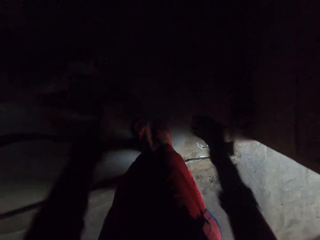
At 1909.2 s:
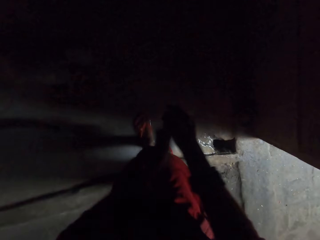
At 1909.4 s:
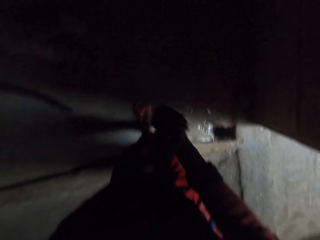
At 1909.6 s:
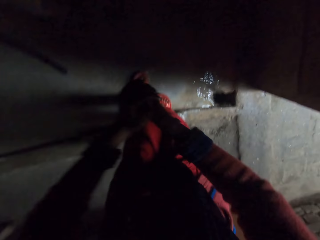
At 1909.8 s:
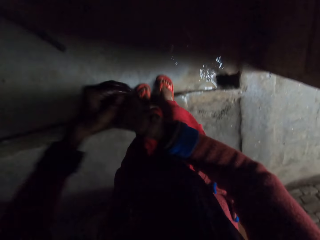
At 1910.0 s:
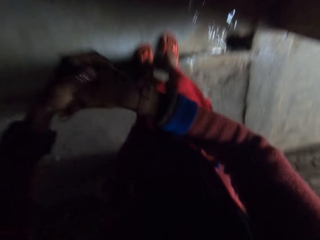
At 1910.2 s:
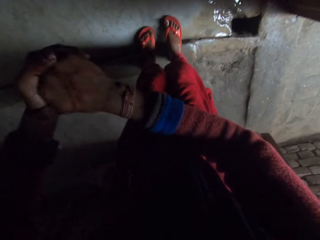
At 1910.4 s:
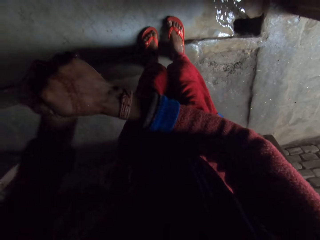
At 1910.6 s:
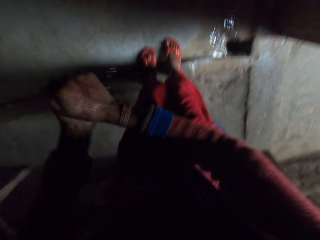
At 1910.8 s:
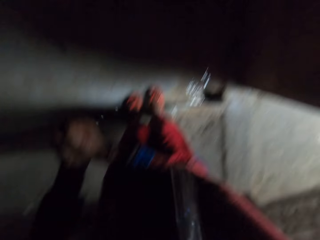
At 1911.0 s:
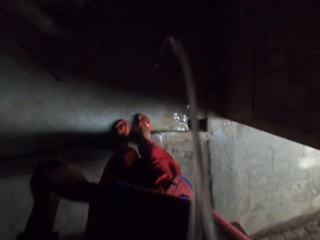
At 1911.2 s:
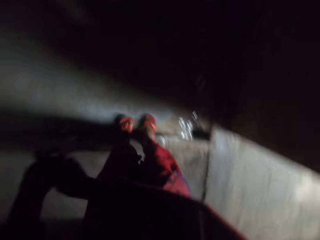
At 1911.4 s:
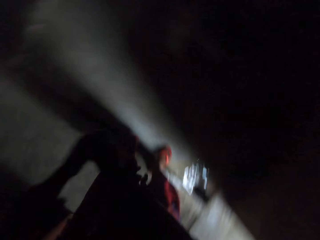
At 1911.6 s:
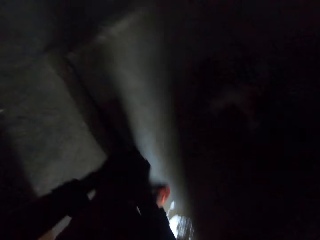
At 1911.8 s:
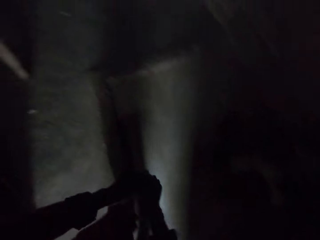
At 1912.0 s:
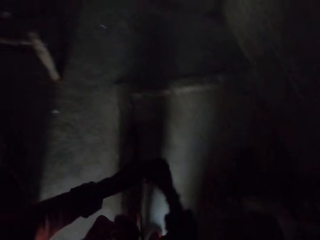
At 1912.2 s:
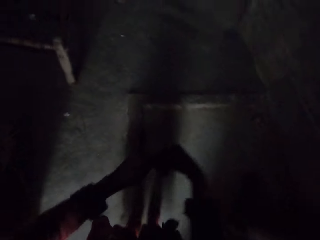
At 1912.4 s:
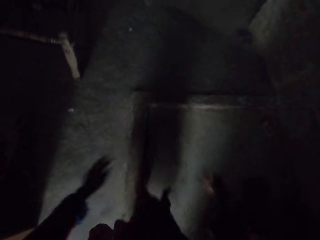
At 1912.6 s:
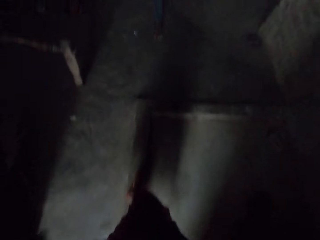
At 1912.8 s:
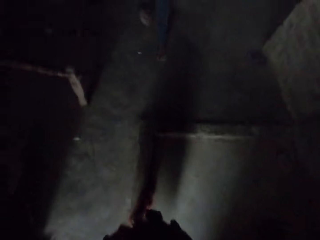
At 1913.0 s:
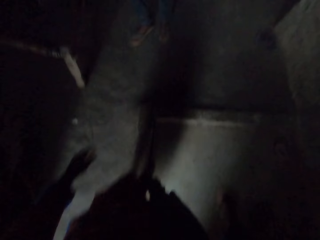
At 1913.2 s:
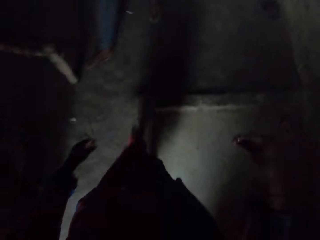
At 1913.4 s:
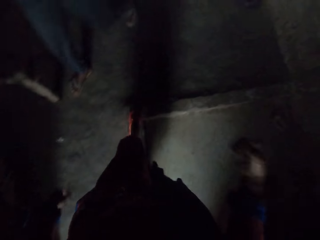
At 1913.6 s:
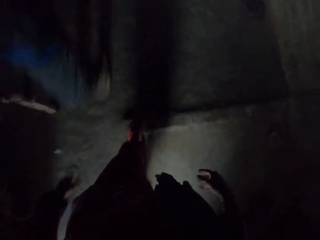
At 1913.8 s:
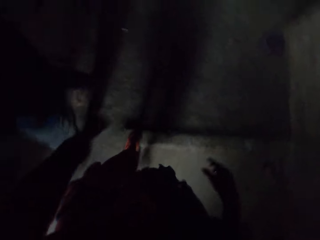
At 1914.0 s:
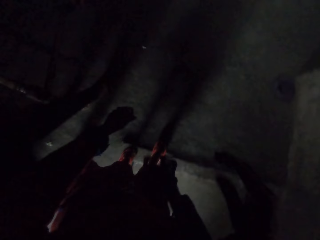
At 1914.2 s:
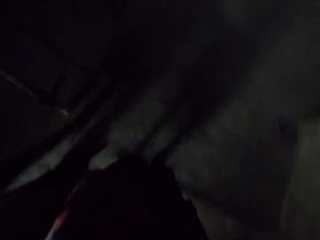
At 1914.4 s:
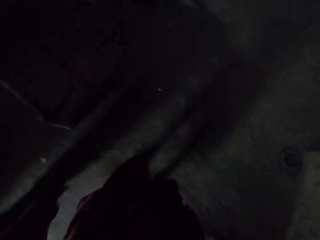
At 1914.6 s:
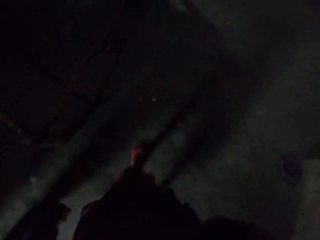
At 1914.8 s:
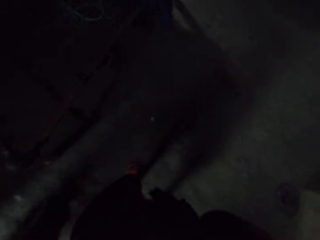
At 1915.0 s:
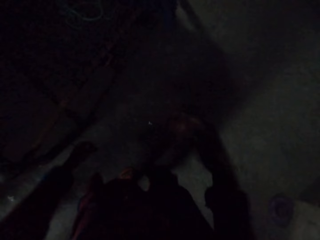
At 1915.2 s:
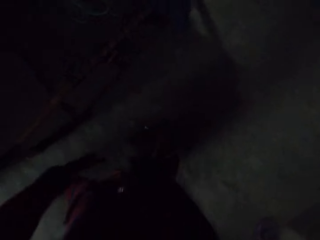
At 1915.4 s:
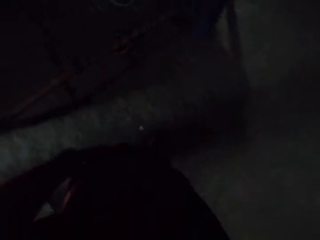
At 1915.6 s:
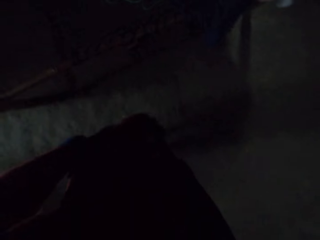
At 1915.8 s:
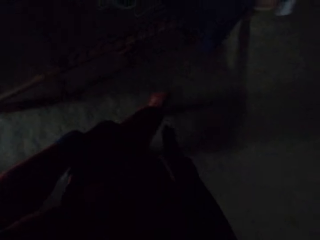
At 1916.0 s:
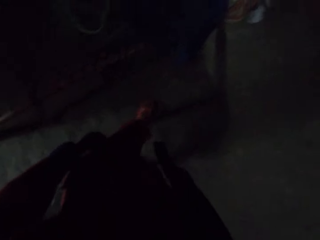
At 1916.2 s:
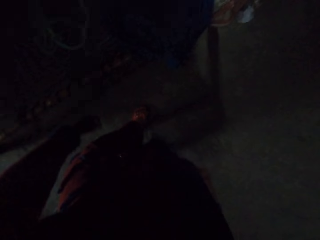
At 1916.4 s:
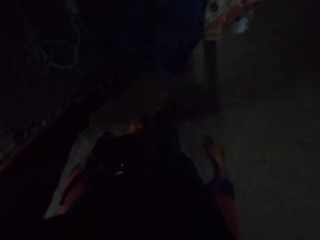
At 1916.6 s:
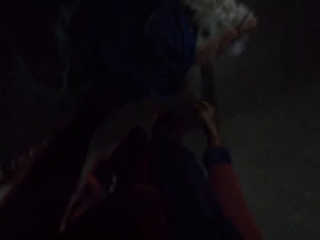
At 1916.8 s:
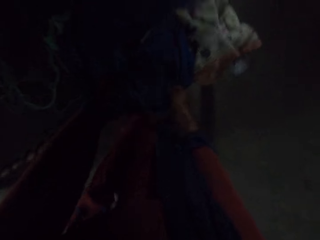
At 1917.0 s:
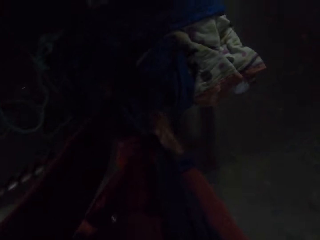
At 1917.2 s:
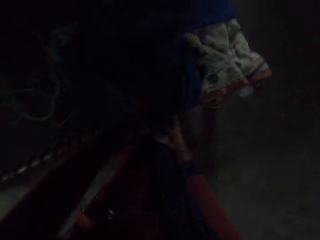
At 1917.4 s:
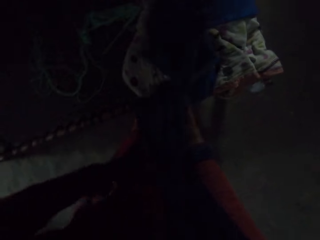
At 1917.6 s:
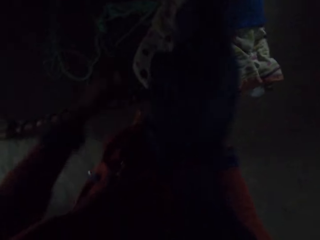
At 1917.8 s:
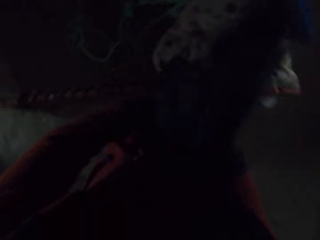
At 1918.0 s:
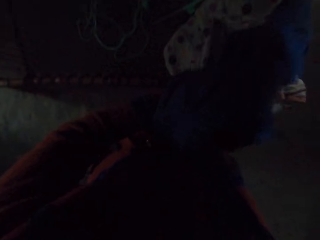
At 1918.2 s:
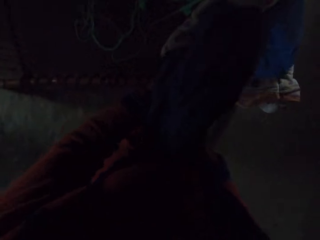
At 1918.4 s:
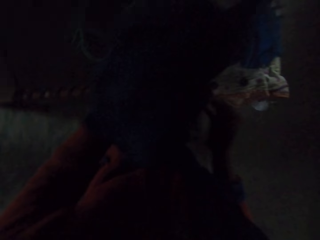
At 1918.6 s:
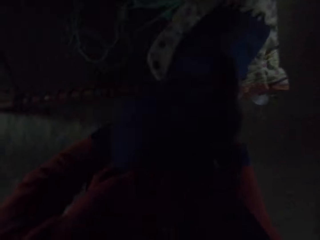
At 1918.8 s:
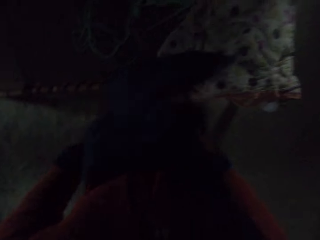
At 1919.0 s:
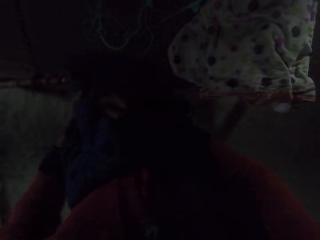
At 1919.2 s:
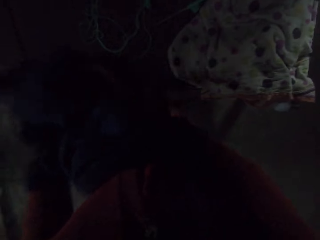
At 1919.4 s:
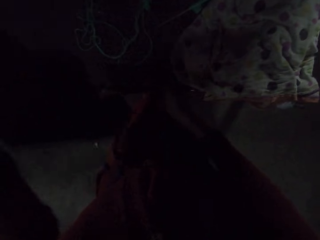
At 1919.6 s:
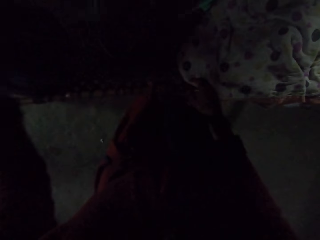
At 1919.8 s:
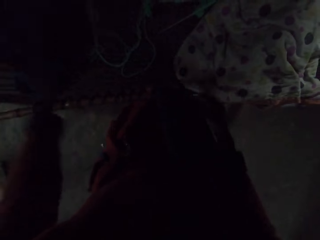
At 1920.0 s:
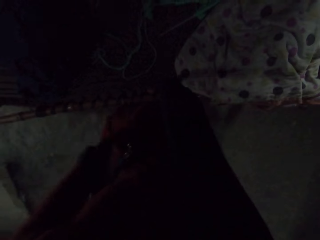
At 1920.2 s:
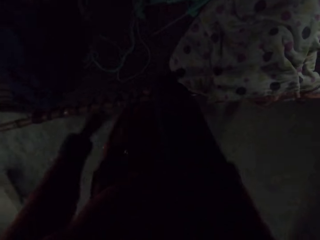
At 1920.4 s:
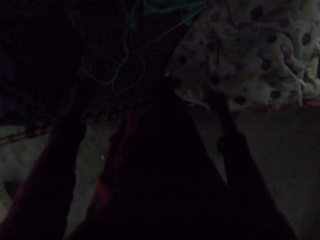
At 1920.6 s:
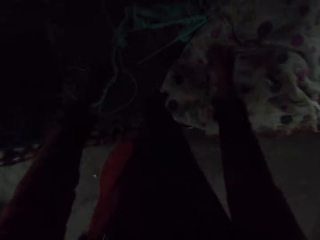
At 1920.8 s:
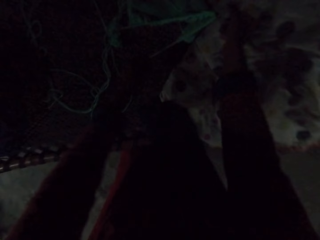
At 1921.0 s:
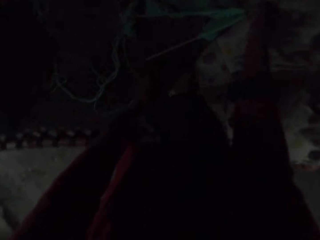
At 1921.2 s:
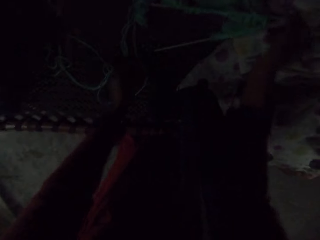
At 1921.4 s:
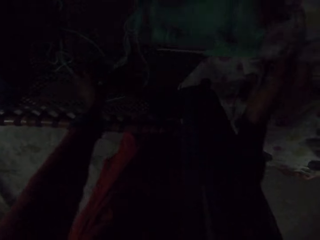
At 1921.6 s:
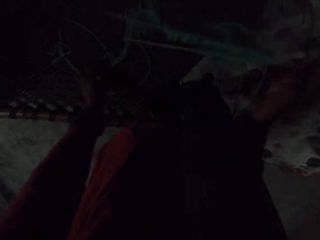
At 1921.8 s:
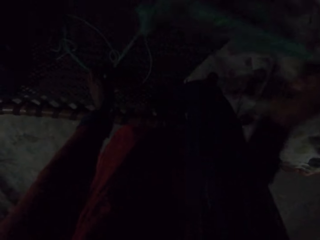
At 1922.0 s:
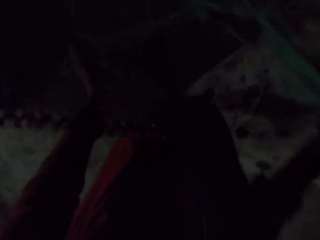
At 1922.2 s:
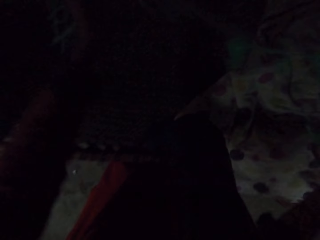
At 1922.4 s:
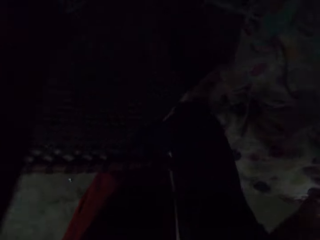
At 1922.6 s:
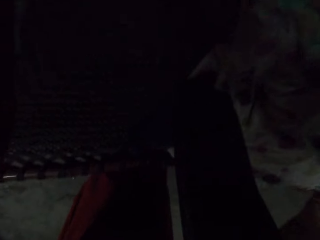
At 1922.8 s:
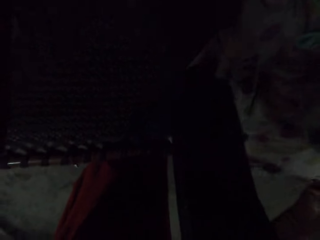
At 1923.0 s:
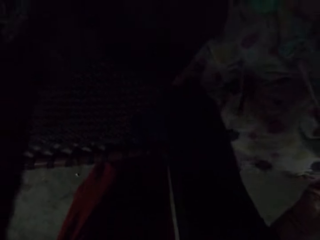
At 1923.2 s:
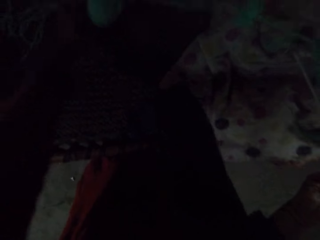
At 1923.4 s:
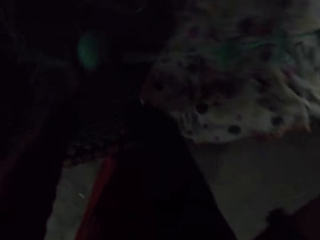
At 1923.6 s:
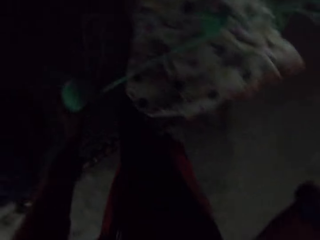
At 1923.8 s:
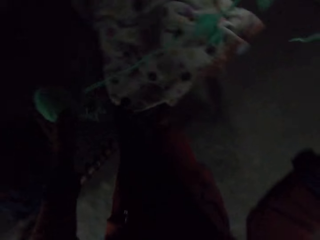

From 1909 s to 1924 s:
The camera wearer wipes their hand. They spit water. They walk around the house. They wipe their hand using a towel and throw the towel. They take a ball of yarn from the bed.

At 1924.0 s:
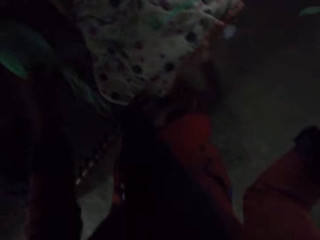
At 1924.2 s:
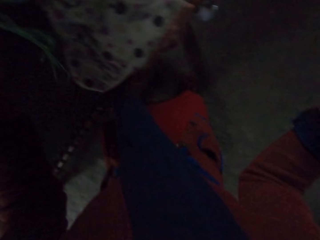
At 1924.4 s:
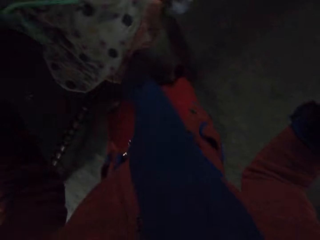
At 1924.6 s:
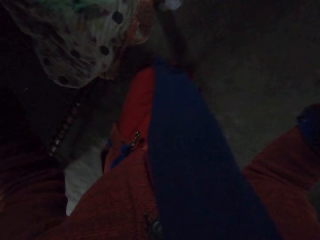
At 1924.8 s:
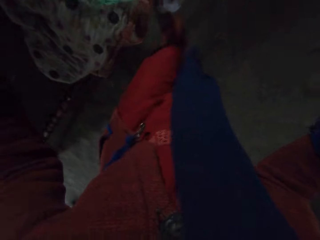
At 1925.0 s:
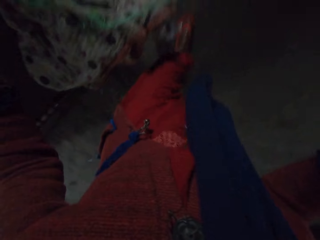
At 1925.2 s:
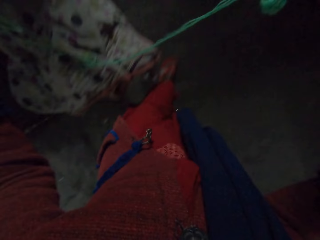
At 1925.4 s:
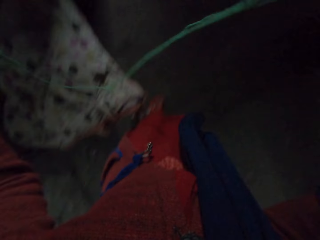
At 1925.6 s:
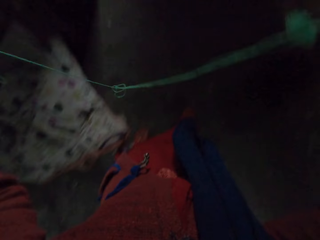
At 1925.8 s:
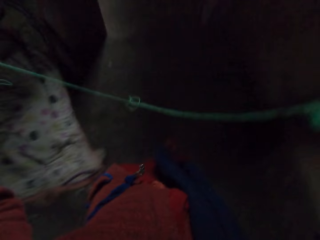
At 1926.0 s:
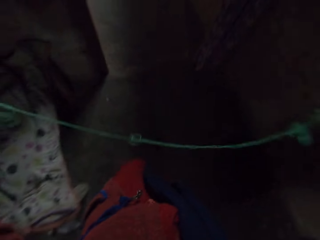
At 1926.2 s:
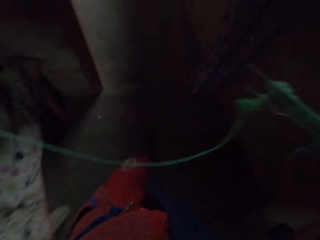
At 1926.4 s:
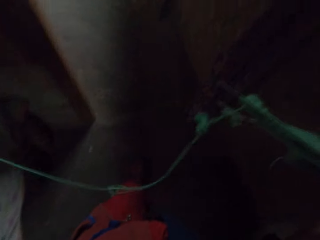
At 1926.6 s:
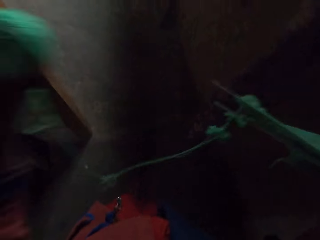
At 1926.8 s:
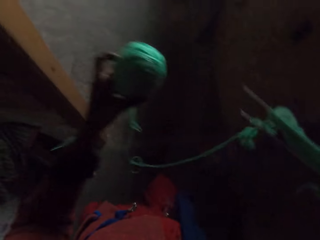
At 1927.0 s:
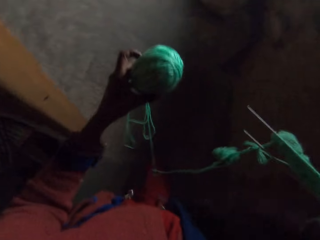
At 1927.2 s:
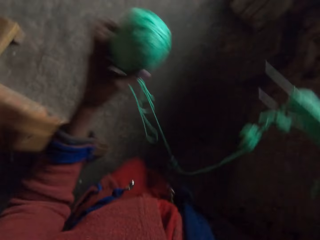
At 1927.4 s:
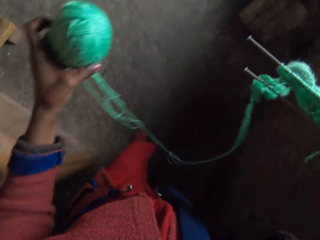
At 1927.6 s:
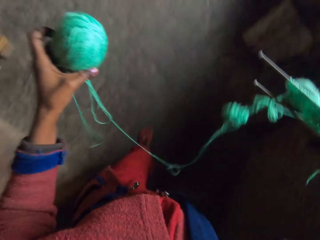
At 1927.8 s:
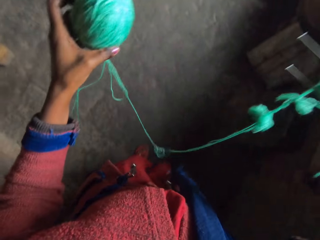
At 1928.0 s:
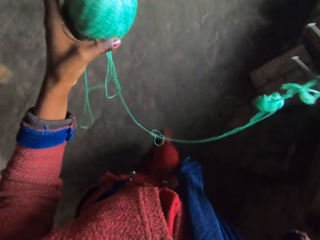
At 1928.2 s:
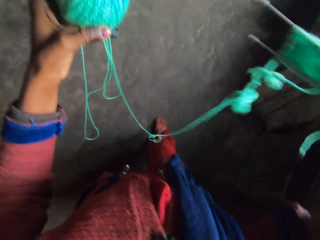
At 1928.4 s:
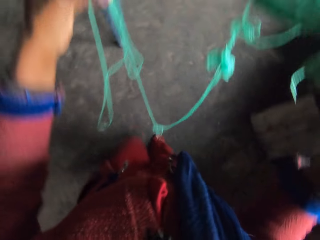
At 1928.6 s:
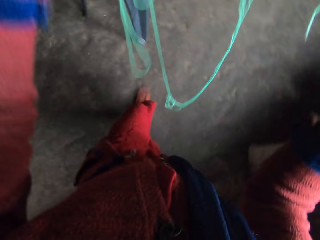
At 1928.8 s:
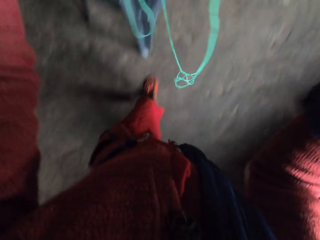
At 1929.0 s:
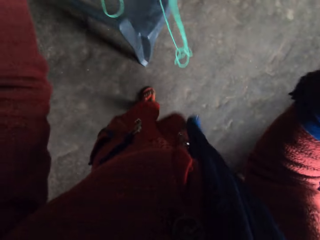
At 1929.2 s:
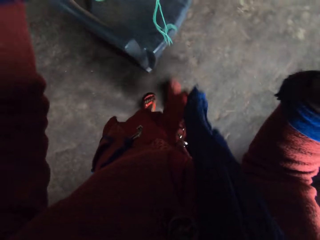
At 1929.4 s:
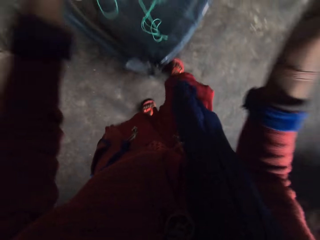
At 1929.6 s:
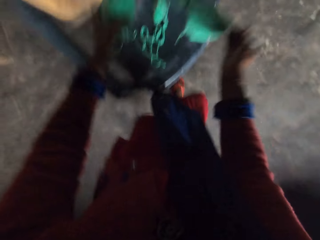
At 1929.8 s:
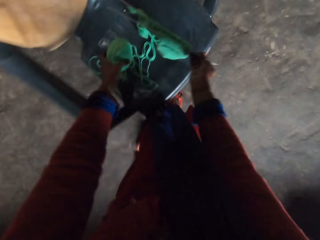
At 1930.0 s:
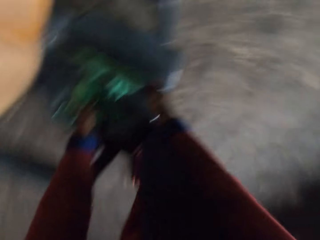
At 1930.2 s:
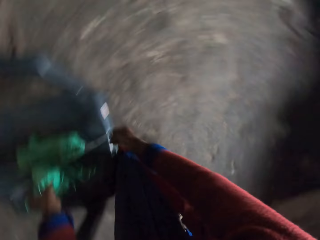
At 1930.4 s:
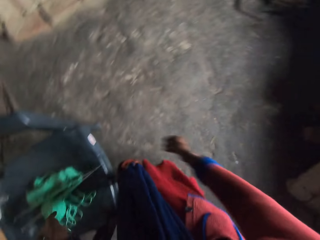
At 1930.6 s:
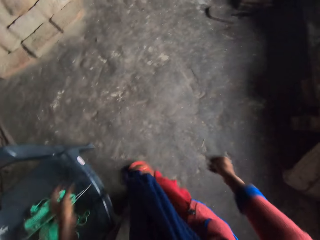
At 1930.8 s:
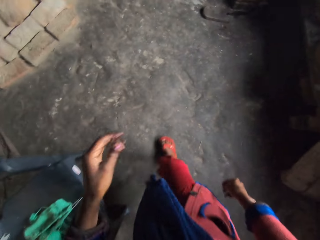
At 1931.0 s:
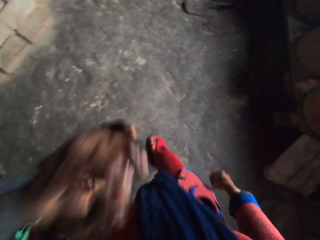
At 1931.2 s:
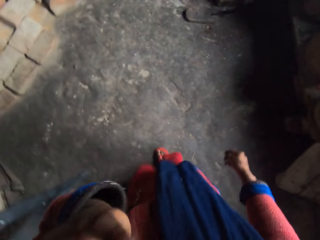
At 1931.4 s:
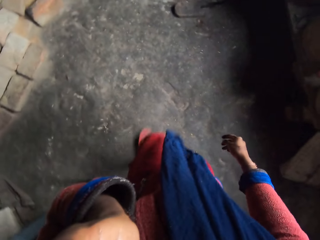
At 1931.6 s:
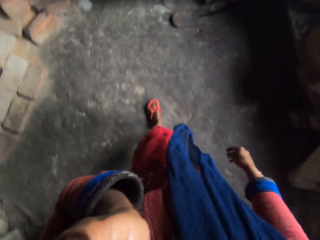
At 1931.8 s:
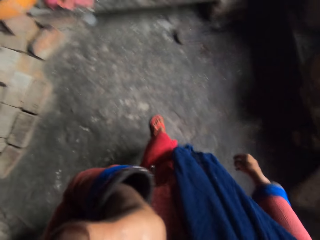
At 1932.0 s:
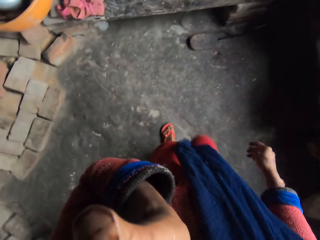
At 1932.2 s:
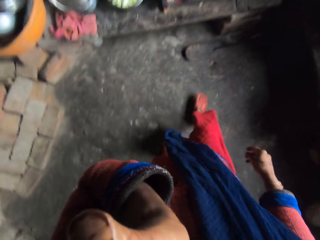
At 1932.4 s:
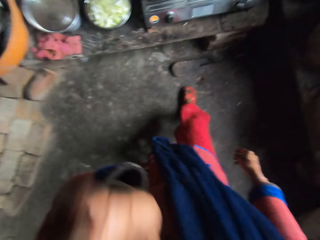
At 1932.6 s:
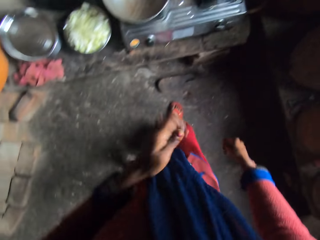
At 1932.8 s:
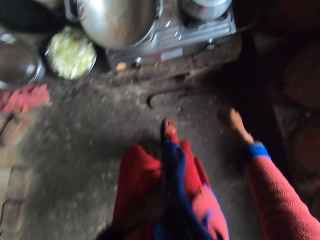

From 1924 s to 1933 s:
The camera wearer walks around the house. She drops the ball of yarn on the chair. She touches her face. She lifts her left hand.
